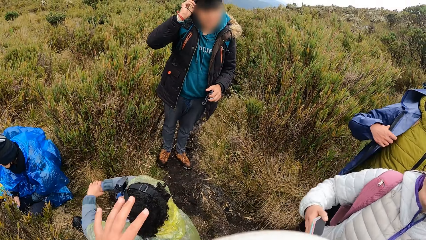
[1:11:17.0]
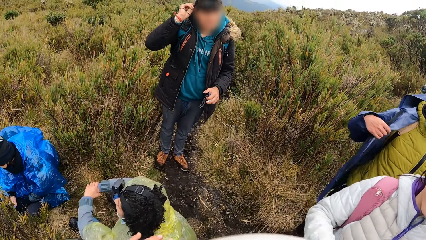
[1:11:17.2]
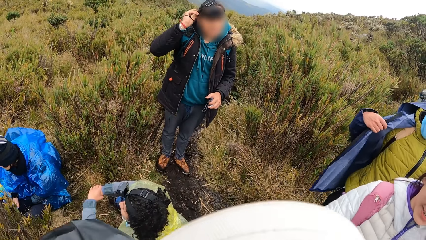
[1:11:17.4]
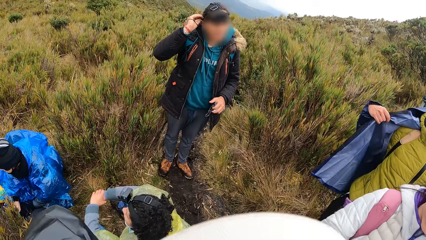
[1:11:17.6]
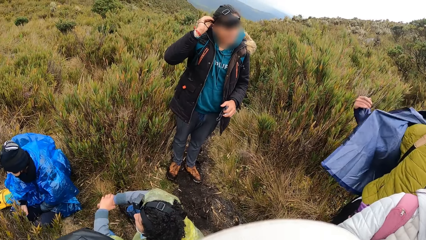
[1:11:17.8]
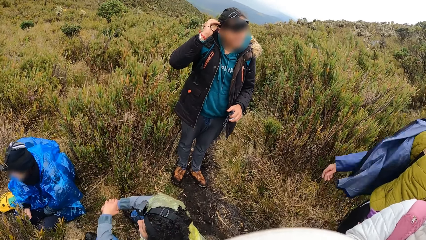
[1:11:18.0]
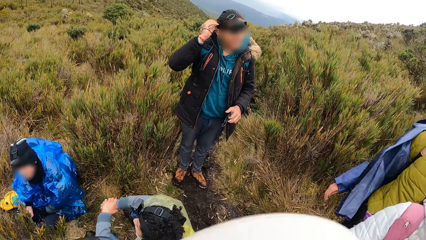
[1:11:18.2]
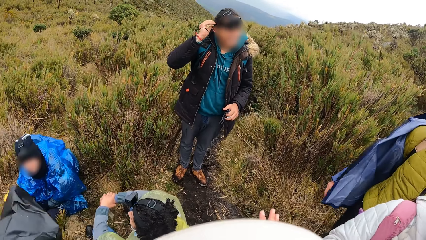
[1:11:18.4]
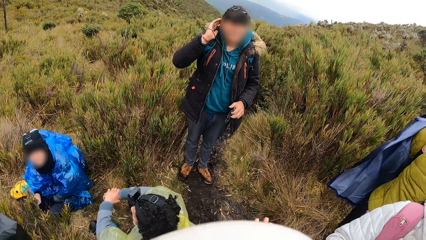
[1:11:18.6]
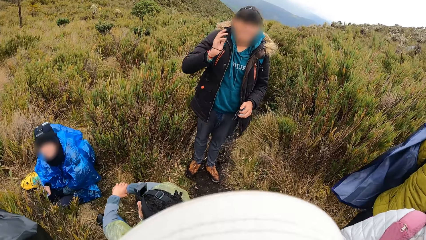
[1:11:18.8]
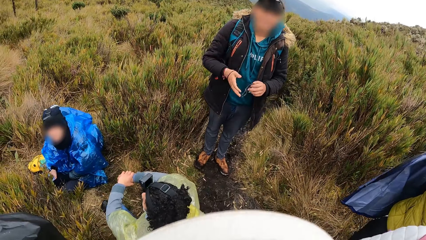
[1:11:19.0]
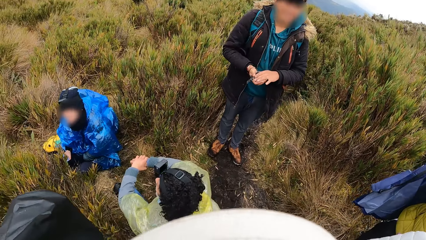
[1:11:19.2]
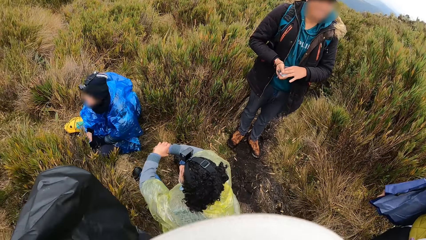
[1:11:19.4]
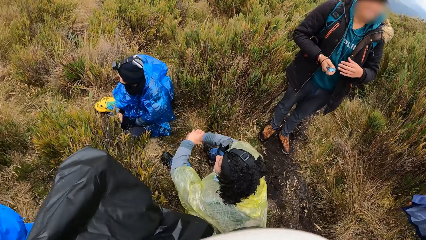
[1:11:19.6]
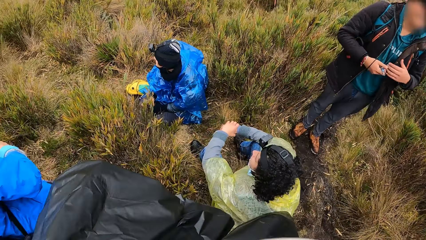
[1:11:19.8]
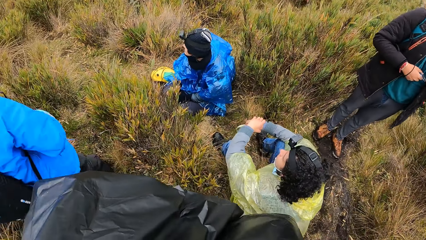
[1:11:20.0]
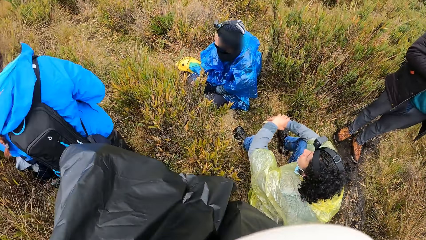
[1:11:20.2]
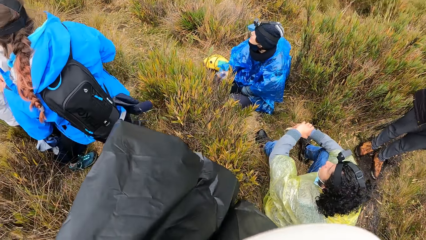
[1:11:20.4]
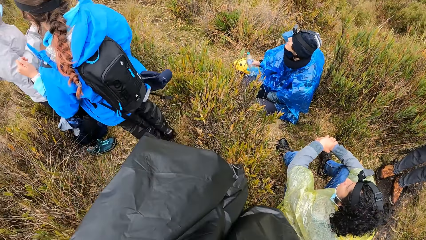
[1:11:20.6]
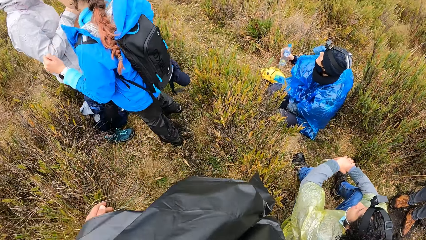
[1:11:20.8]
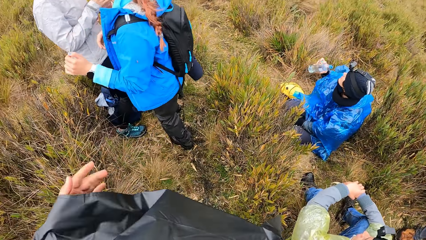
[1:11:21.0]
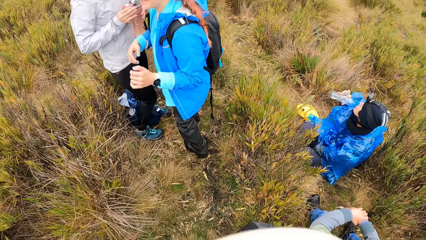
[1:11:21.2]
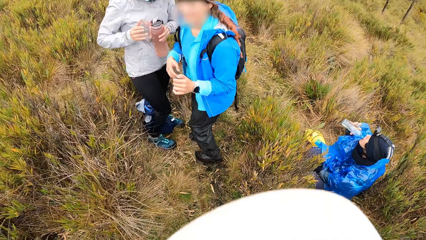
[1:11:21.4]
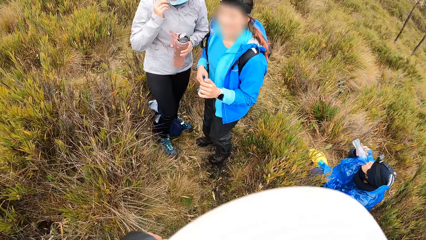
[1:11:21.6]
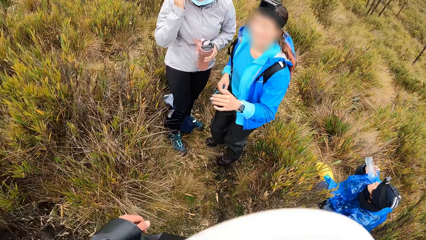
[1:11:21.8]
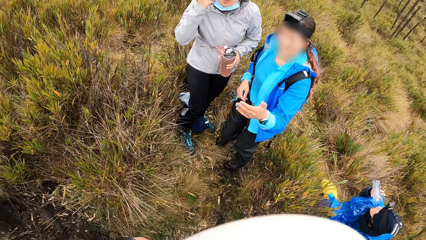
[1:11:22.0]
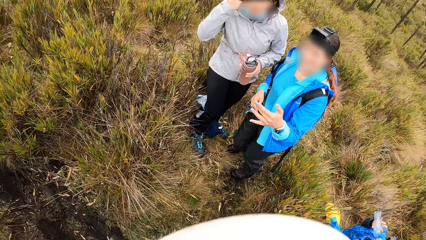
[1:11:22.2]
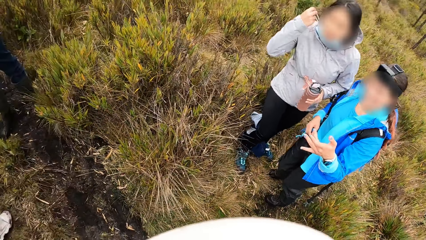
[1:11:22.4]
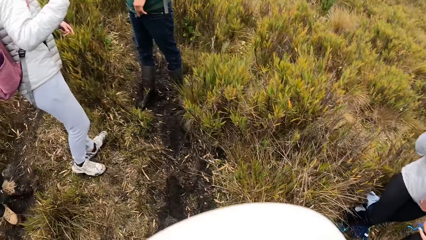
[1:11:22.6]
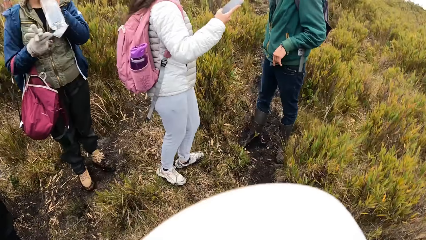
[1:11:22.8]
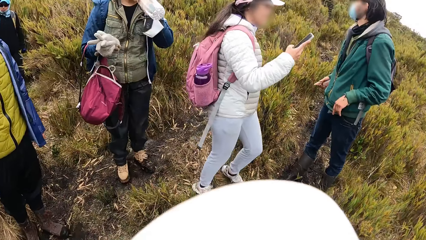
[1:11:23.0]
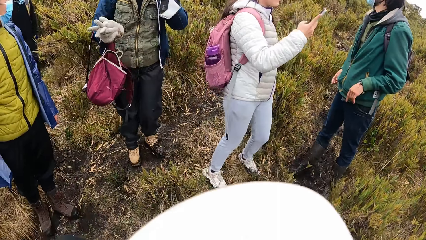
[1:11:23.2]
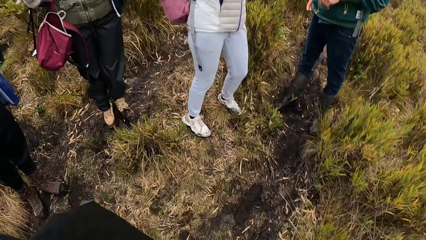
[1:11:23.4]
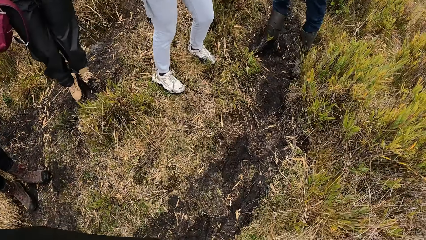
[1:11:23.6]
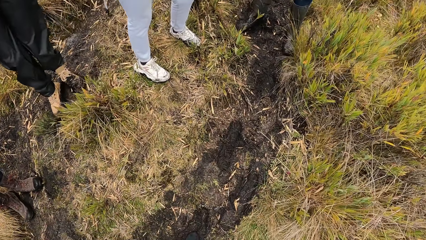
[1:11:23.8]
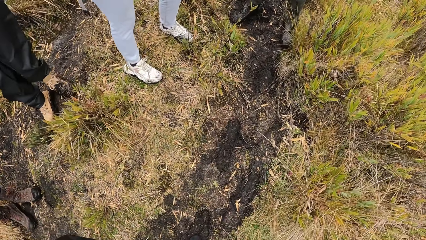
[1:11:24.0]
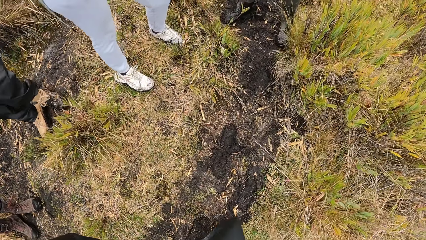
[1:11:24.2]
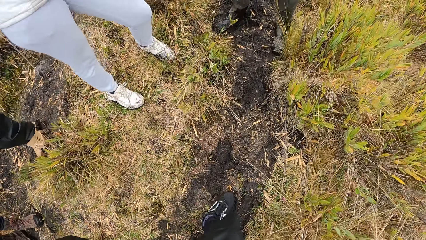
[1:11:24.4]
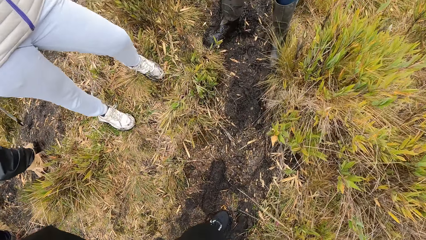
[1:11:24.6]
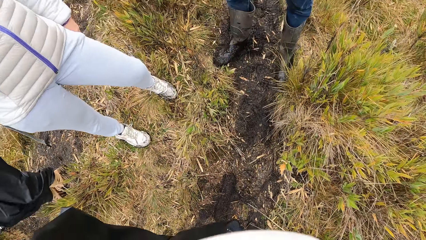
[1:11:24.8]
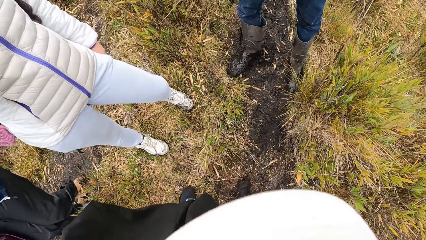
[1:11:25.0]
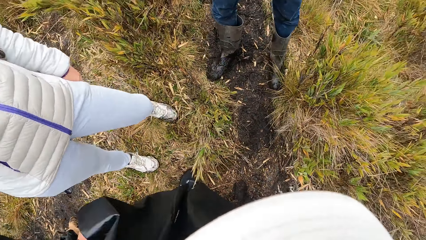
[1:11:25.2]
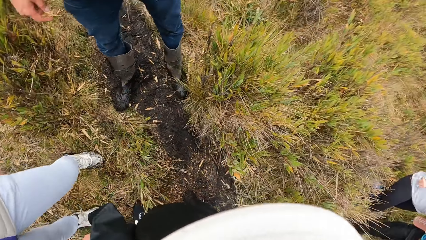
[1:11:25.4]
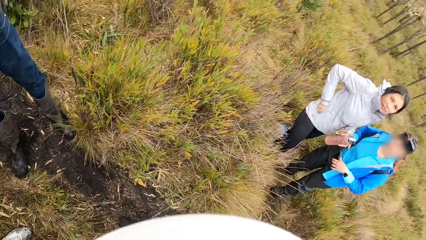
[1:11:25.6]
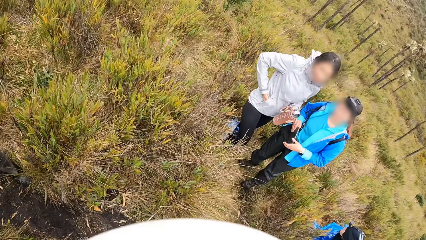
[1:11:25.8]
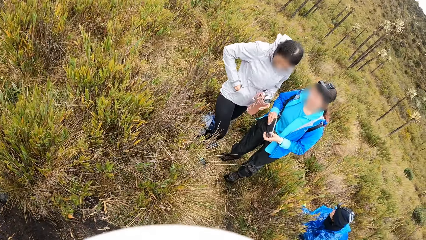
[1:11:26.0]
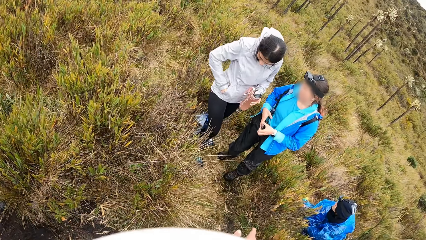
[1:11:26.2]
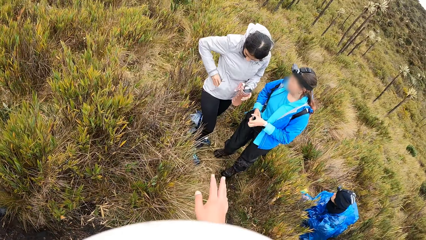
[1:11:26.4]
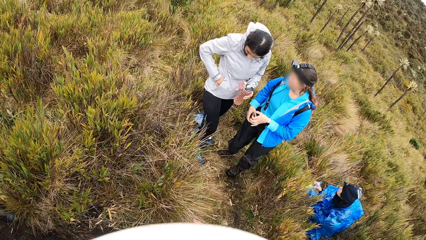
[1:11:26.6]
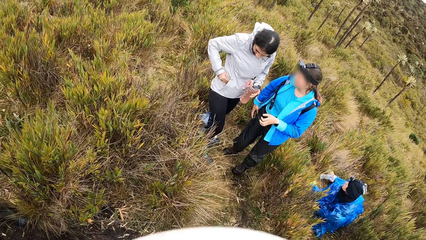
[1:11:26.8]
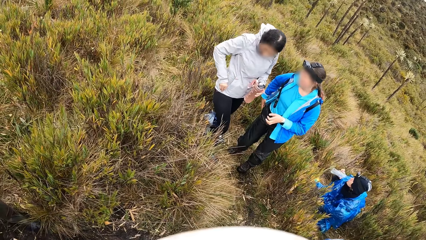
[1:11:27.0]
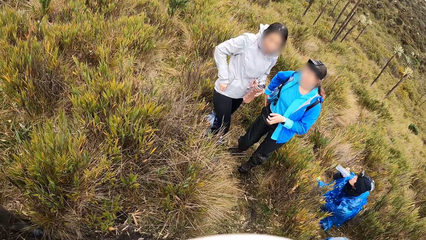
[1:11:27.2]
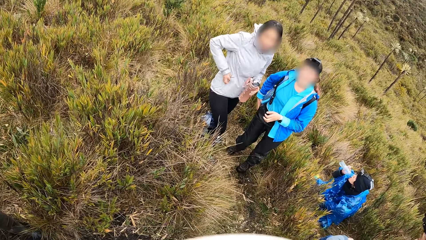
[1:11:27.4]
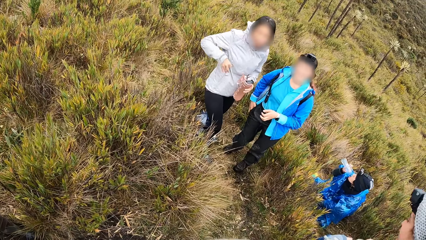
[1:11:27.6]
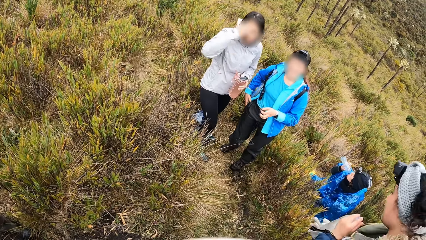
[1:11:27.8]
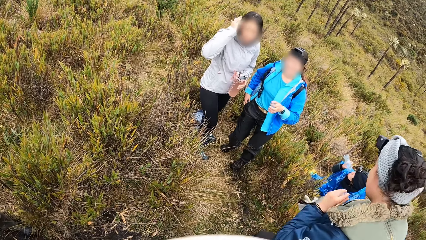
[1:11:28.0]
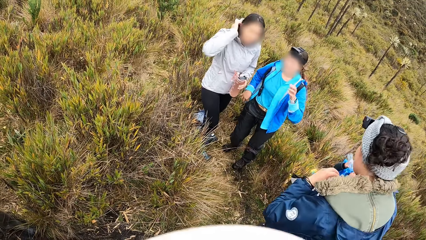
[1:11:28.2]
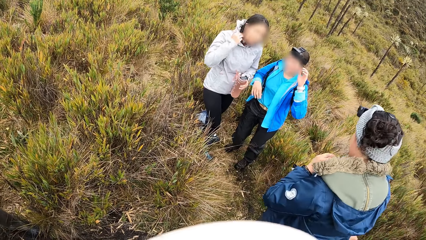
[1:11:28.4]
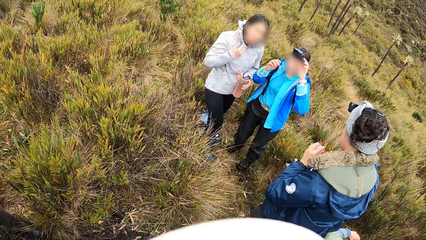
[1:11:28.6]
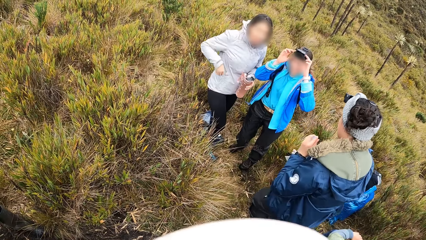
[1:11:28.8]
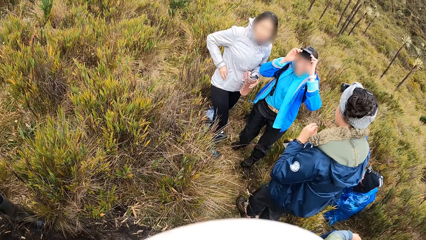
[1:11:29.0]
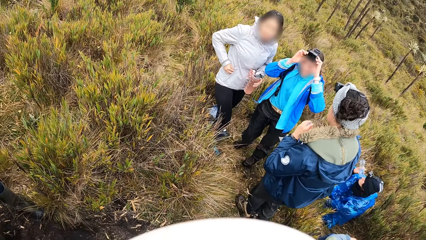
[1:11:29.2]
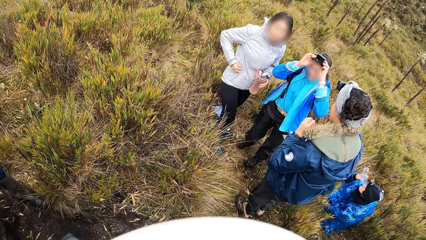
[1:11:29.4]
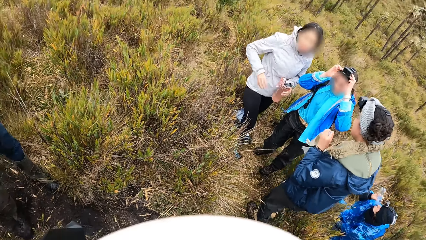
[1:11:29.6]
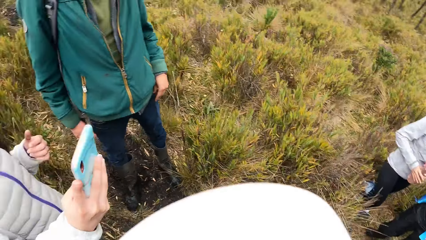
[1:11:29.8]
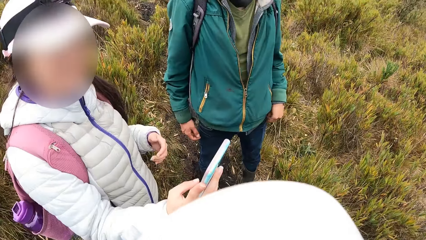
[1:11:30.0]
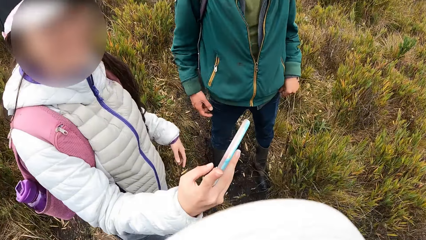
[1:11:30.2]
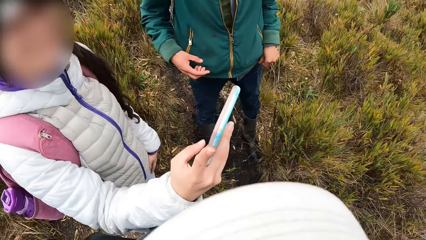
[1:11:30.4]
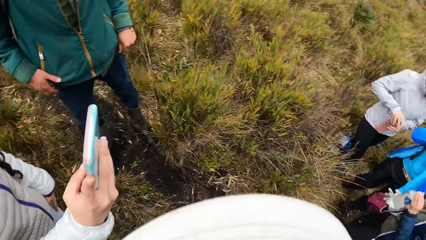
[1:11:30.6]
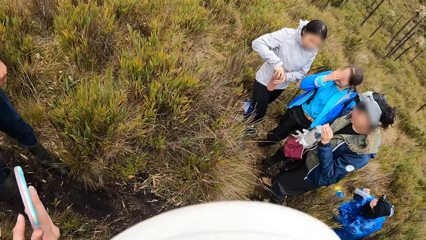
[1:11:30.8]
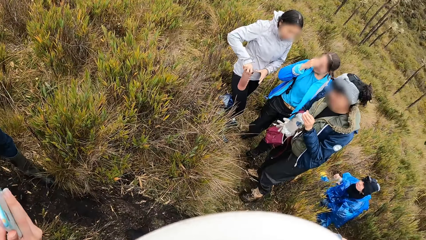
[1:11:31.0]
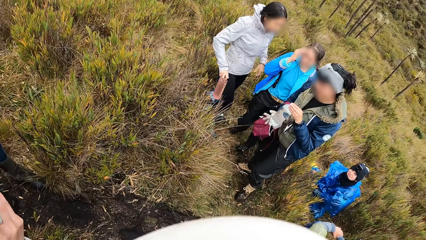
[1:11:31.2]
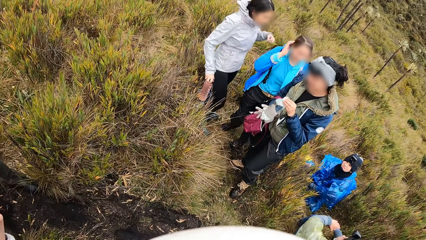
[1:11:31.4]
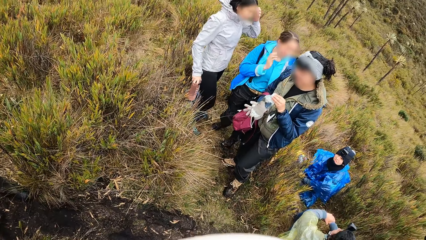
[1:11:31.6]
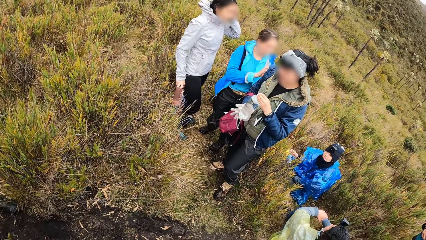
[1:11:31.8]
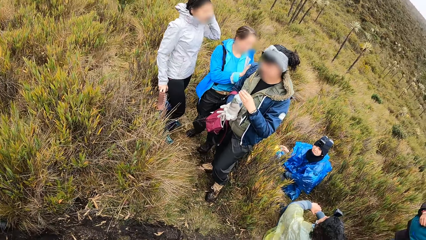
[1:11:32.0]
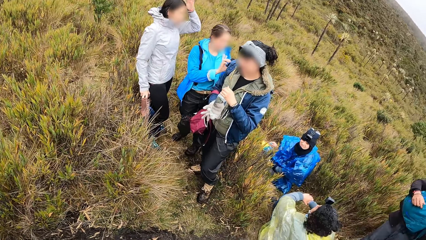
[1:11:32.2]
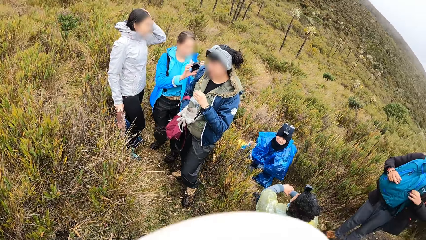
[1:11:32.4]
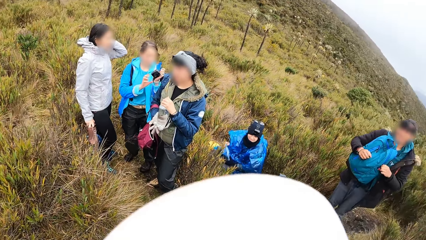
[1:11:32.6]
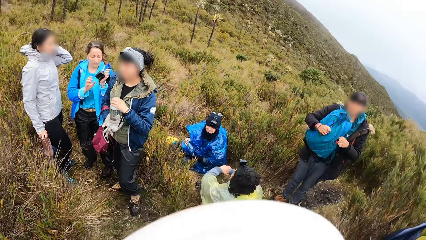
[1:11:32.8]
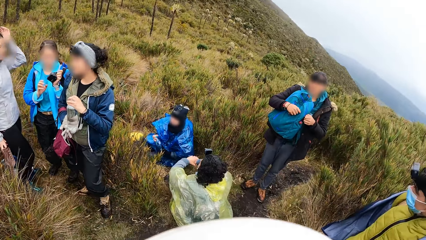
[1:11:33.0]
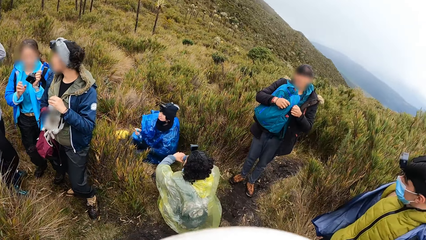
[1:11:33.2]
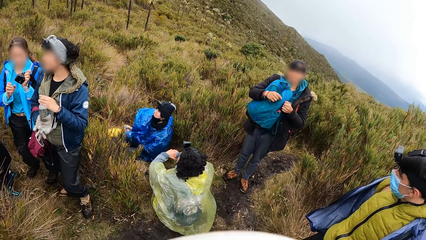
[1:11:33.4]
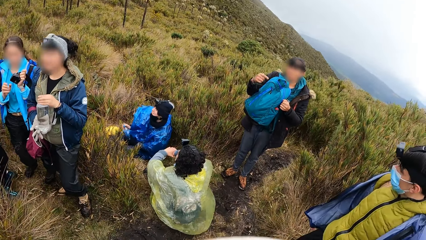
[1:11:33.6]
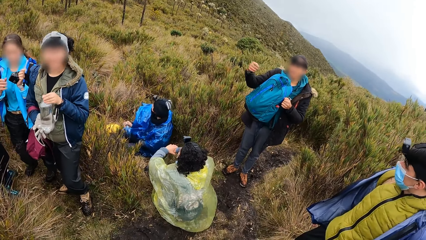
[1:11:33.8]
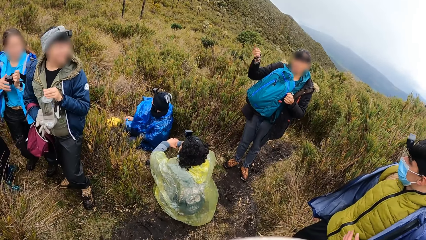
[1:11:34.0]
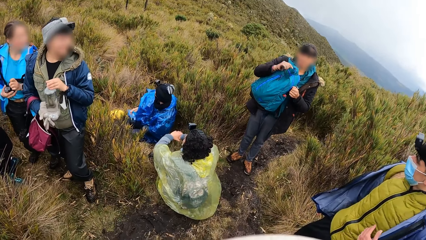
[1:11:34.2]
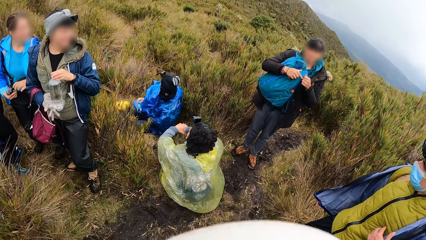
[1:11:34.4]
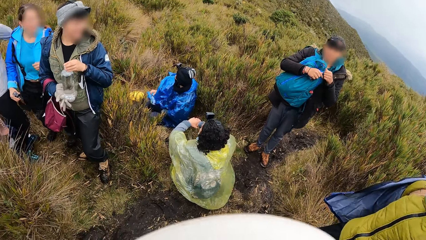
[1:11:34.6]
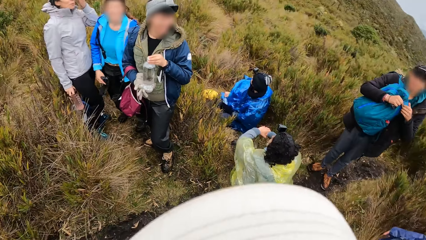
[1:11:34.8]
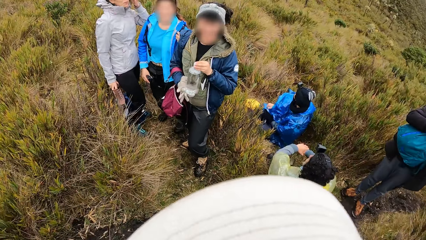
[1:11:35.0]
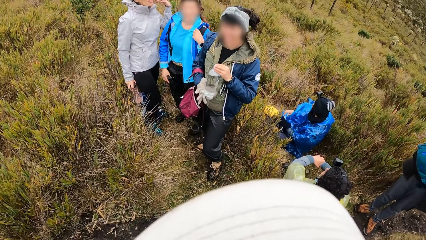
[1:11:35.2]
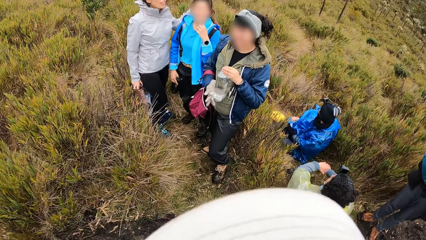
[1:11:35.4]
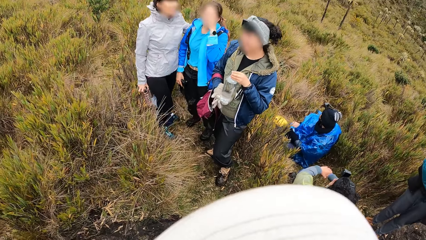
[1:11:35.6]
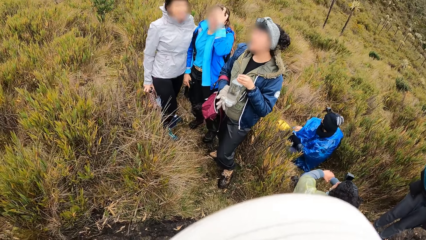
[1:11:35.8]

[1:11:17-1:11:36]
The camera wearer interacts with people in the bush. The woman operates the mobile phone with her right hand.
